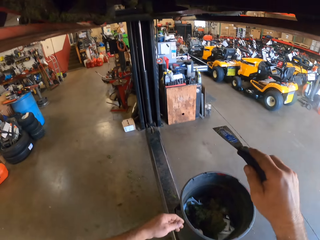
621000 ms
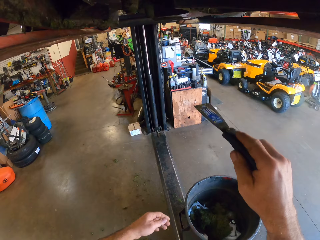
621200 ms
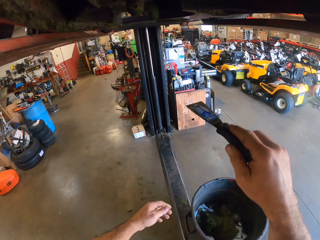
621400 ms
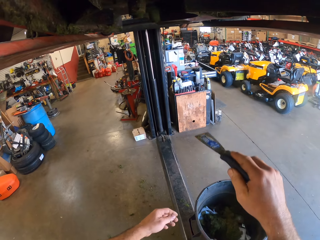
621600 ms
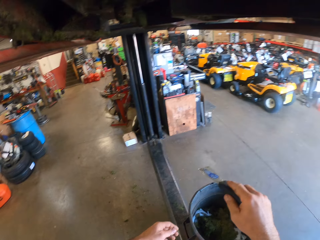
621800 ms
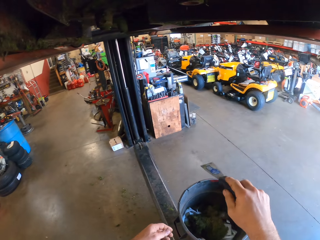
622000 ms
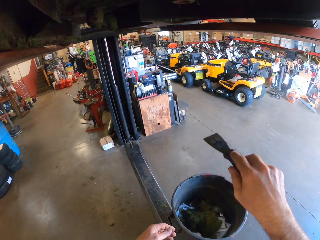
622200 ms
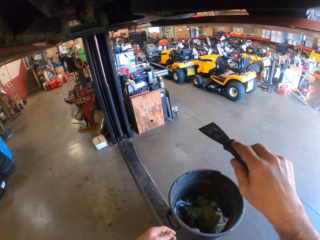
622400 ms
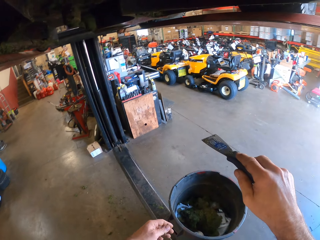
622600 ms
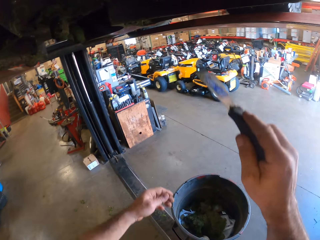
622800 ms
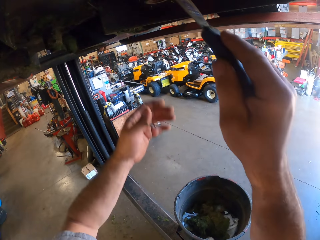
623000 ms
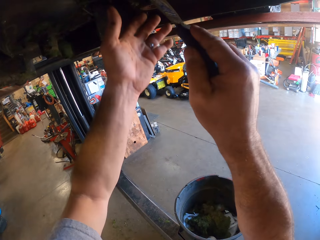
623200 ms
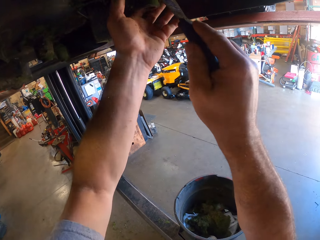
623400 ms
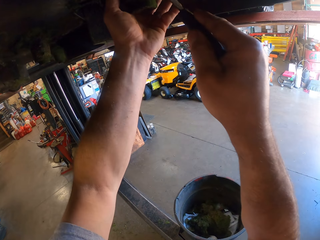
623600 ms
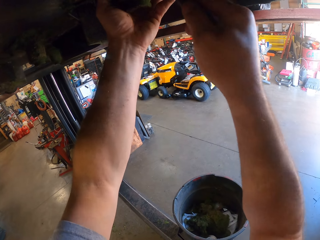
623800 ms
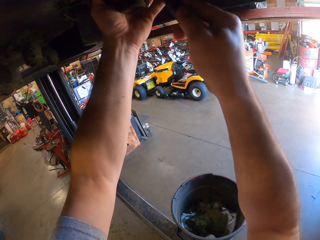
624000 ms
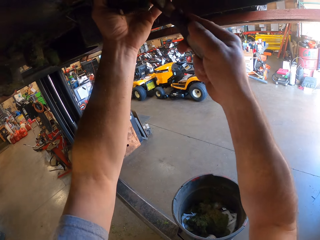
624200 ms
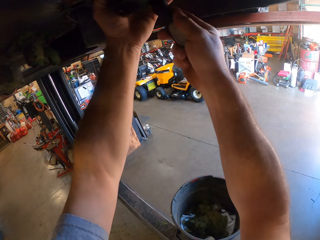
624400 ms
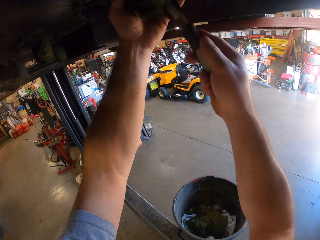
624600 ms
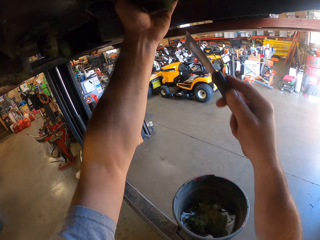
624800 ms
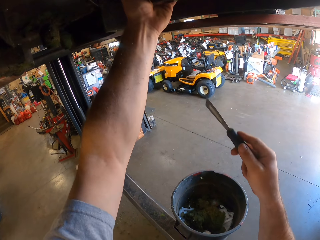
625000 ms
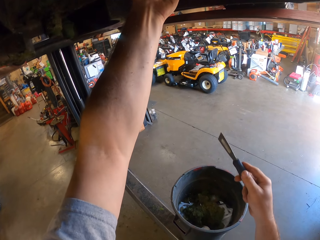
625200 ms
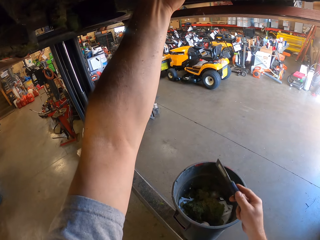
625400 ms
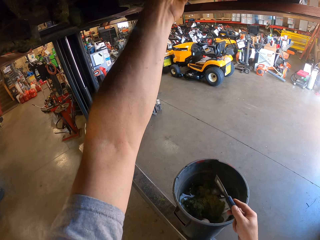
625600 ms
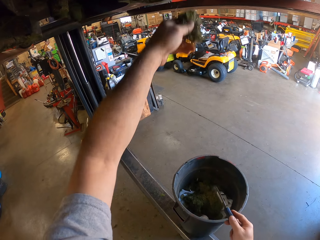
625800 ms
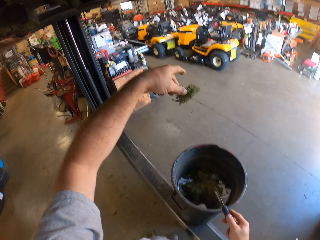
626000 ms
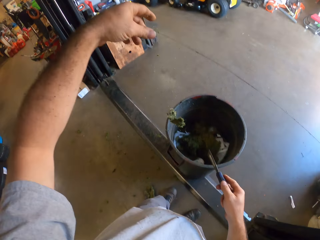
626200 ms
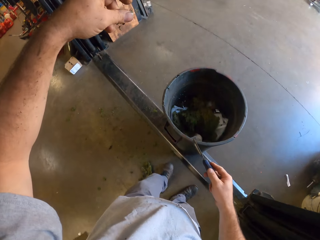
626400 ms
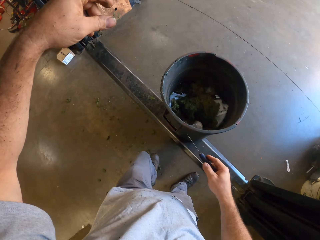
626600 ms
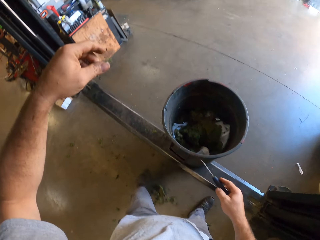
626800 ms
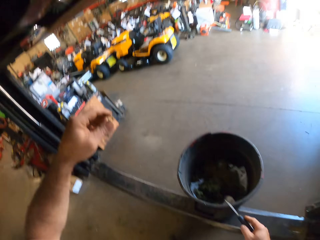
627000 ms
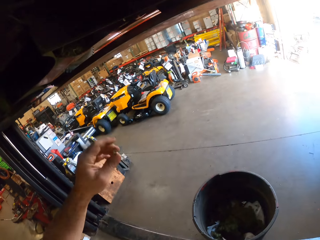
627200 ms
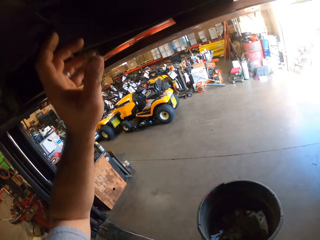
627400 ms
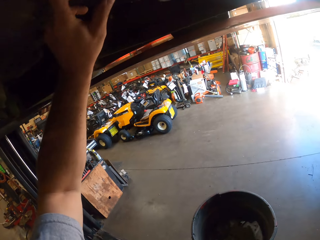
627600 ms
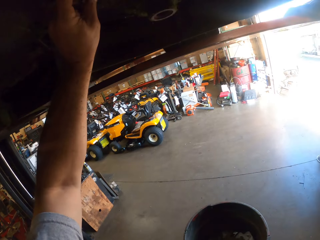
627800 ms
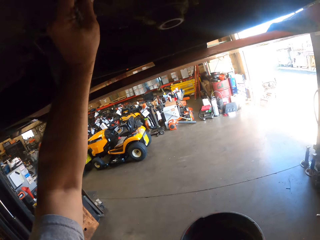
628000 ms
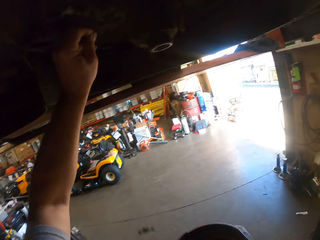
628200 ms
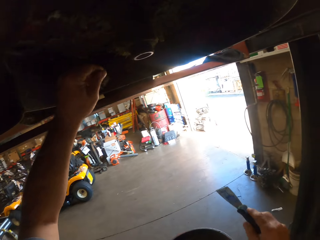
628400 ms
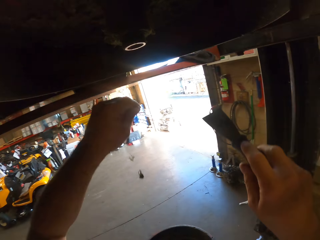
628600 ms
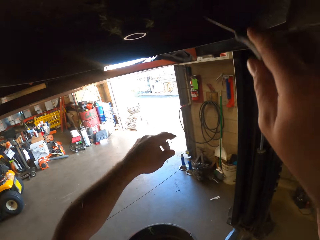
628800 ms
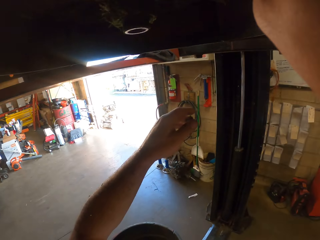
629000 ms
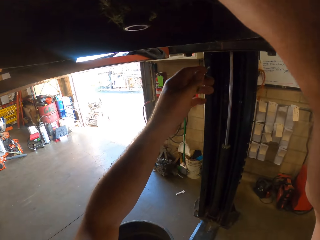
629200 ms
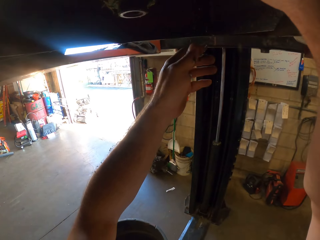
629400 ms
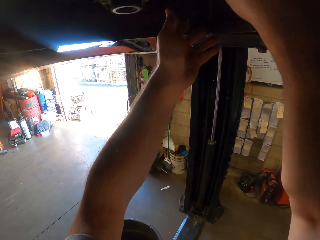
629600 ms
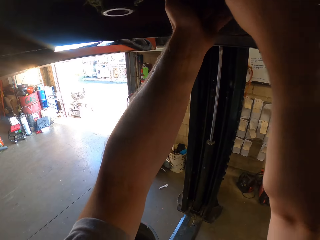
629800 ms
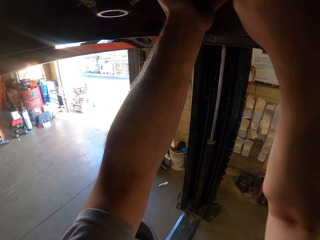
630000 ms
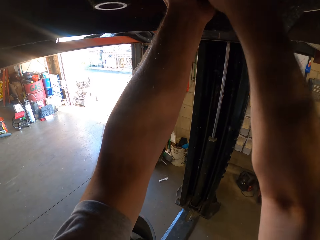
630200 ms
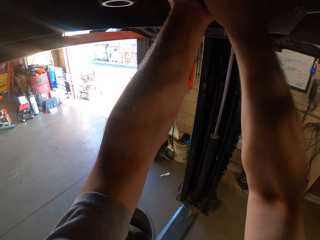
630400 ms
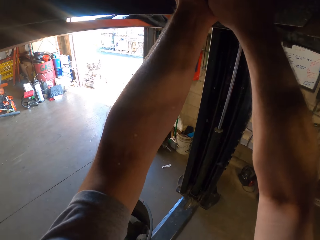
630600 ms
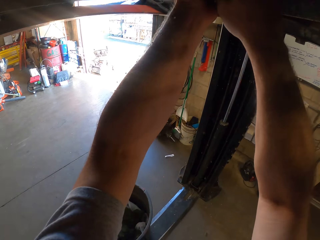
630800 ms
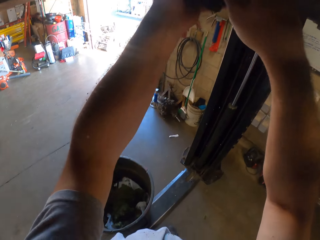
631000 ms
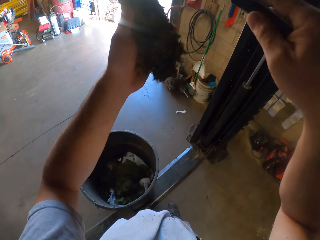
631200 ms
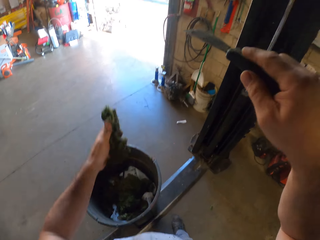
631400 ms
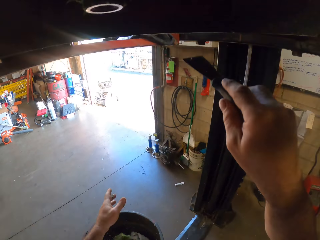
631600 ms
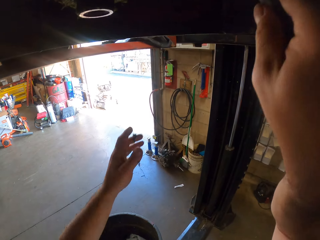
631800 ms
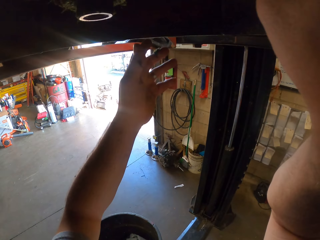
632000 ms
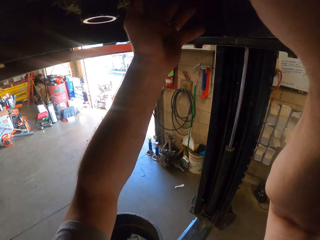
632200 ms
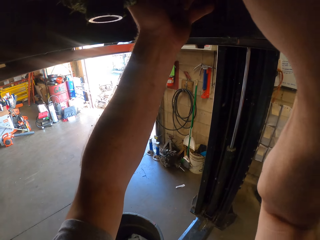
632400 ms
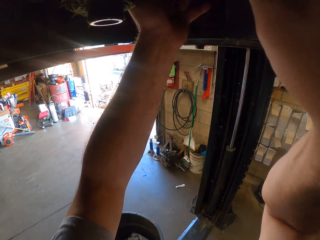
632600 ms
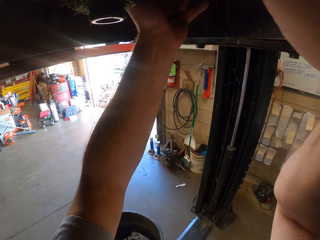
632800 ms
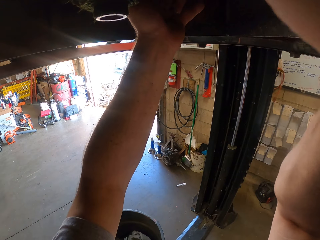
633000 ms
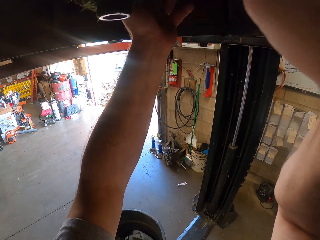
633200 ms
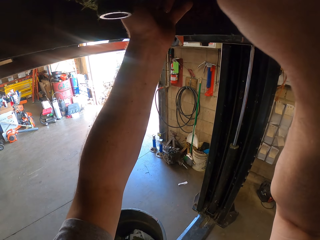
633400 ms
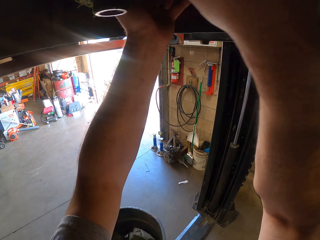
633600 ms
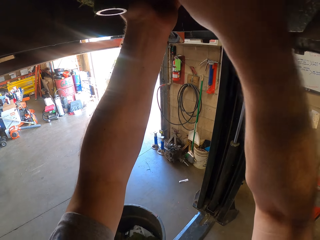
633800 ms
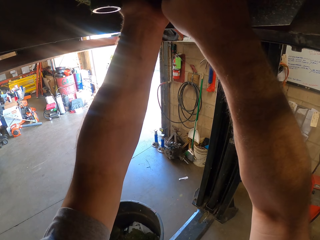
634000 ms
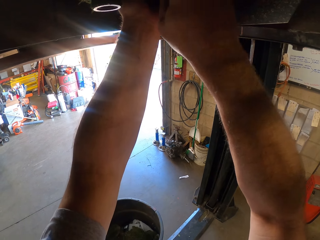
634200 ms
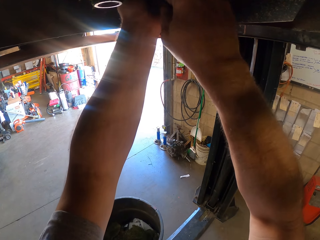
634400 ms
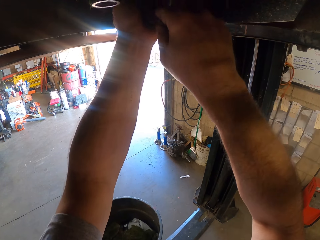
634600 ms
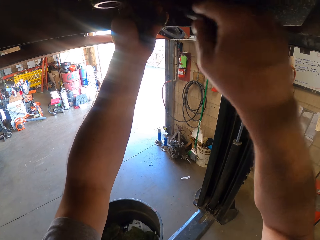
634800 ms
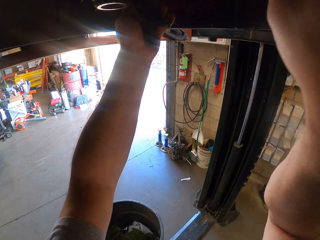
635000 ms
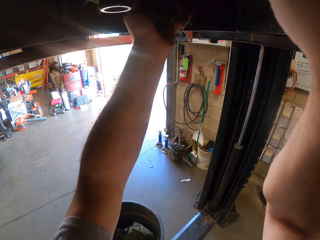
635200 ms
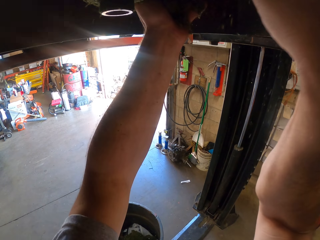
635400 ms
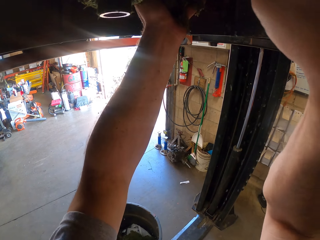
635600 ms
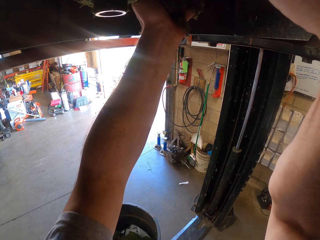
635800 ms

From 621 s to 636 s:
The camera wearer chisels the dirt under the lawn mower into the bin. He removes the ceiling with a wall scraper. He packs the dirt under the lawn mower with his left hand. He throws the dirt in the bin. He removes the dirt under the lawn mower with his left hand. He chisels the dirt under the lawn mower into the bin. He removes the ceiling with the wall scraper. He packs the dirt under the lawn mower with his left hand. He throws the dirt in the bin. He chisels the dirt under the lawn mower into the bin. He packs the dirt under the lawn mower with his left hand. He removes the ceiling with the wall scraper.

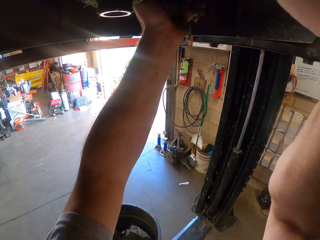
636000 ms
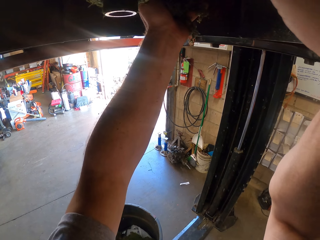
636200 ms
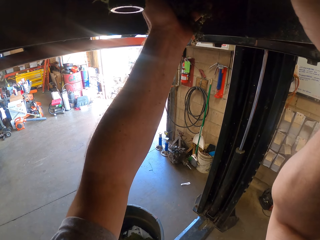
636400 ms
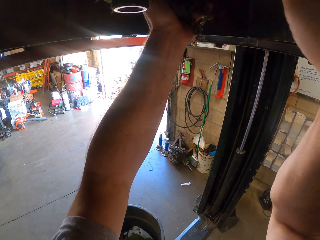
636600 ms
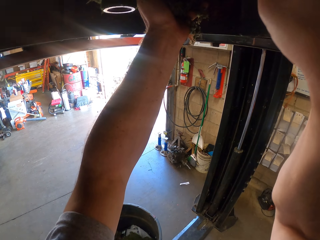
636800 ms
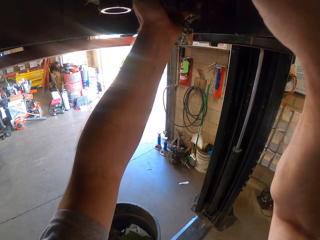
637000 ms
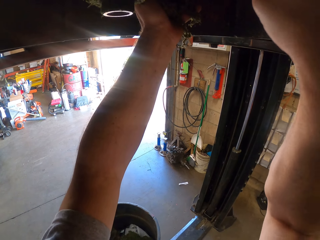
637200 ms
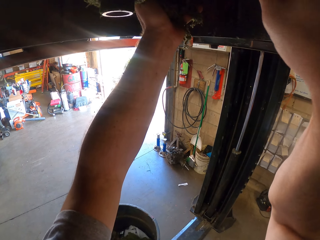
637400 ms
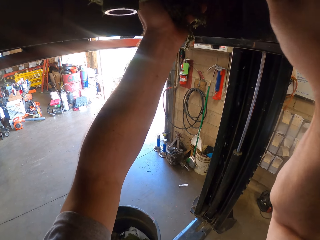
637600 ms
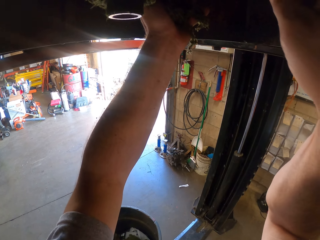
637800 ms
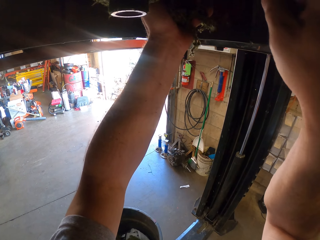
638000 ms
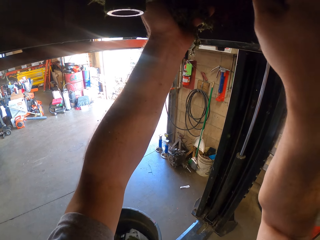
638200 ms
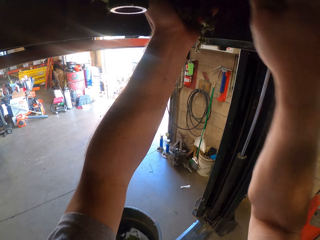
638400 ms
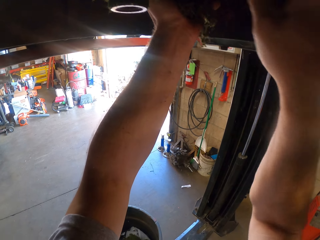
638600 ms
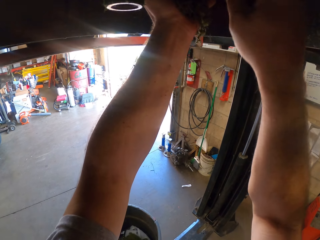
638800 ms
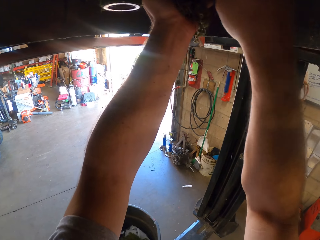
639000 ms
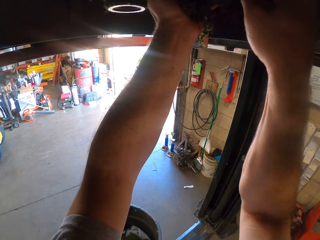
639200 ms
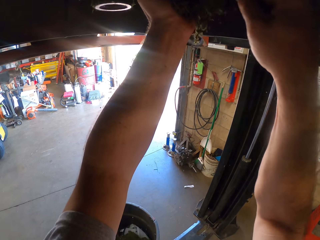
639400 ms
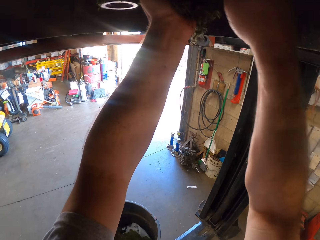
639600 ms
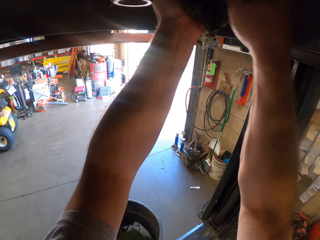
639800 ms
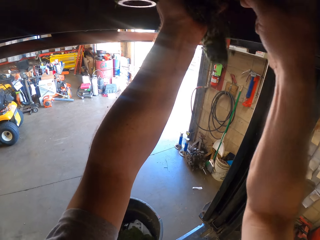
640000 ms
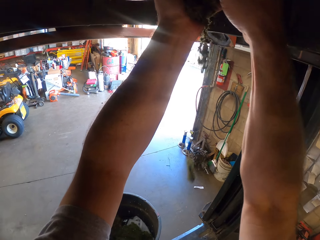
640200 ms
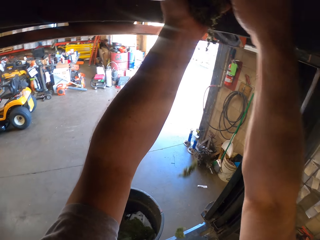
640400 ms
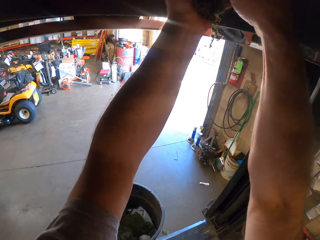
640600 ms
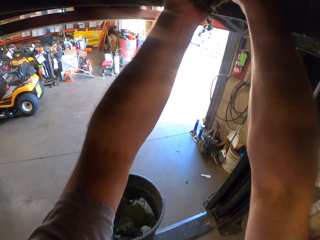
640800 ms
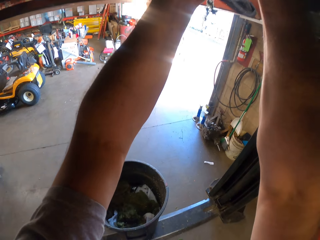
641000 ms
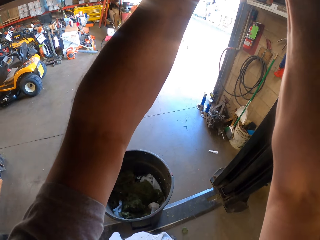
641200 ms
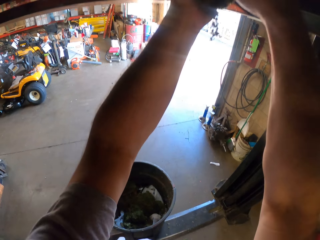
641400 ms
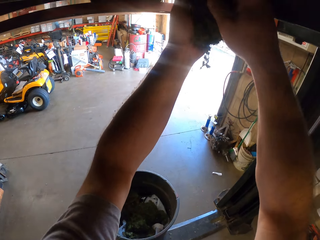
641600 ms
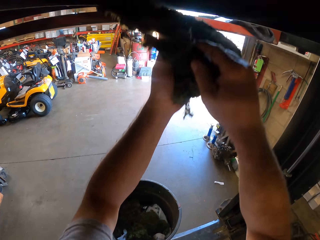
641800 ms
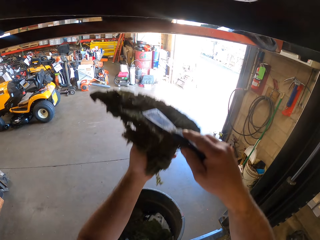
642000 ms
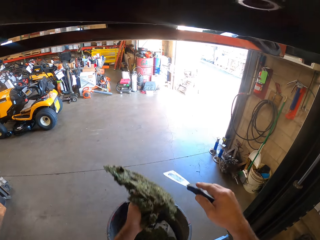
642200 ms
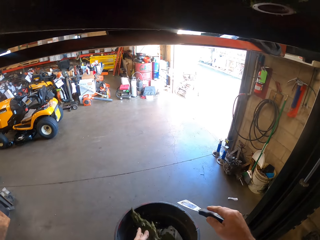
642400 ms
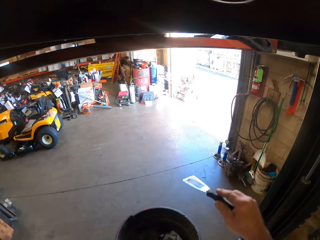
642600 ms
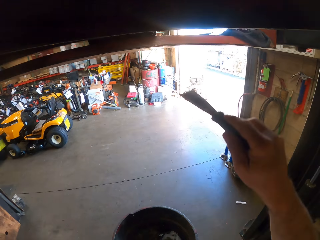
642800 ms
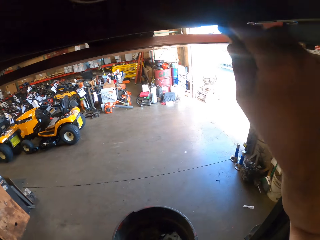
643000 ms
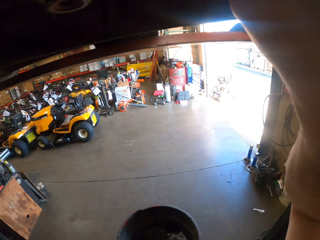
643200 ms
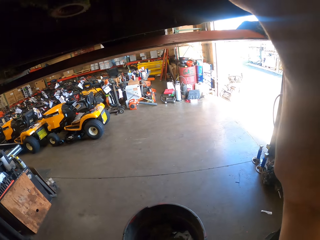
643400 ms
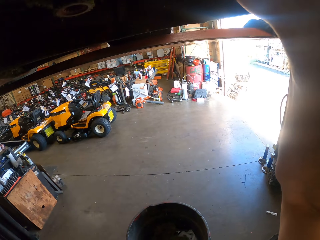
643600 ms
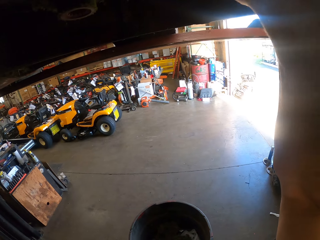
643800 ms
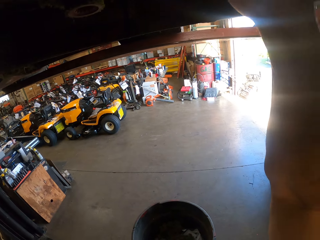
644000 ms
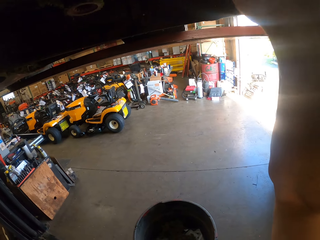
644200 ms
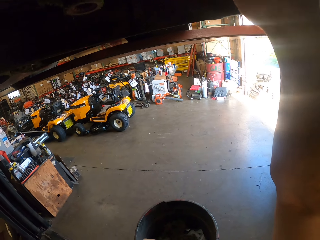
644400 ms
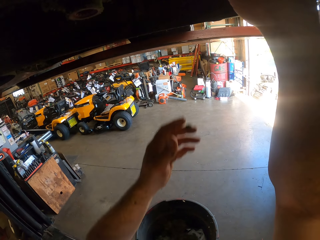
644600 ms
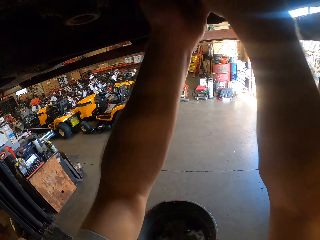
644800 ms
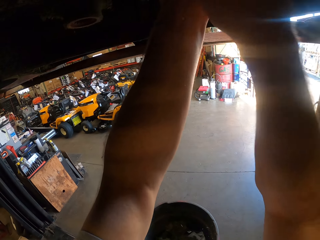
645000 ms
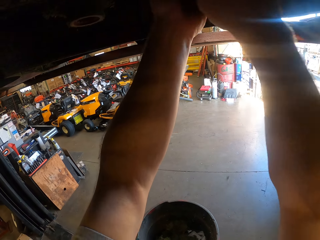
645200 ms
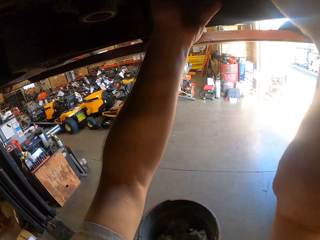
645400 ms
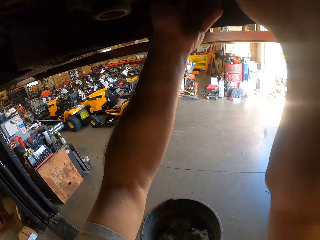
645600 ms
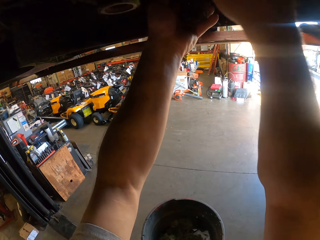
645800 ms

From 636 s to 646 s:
The camera wearer throws the dirt in the bin. He chisels the dirt under the lawn mower into the bin. He removes the ceiling with a wall scraper. He packs the dirt under the lawn mower with his left hand.
